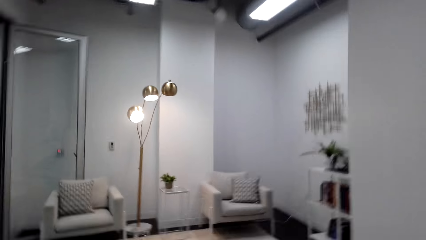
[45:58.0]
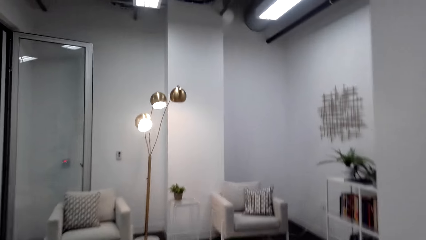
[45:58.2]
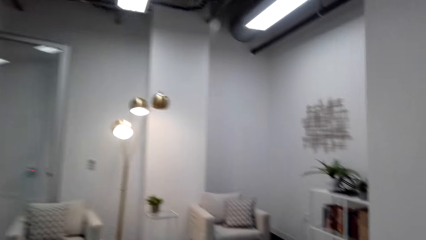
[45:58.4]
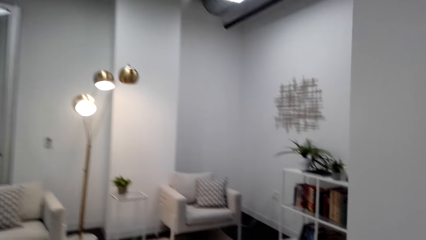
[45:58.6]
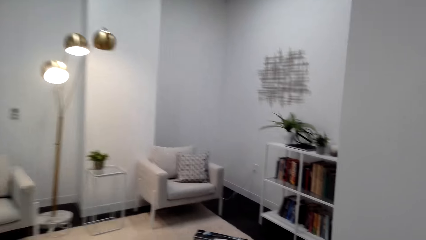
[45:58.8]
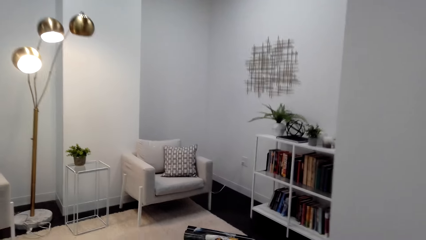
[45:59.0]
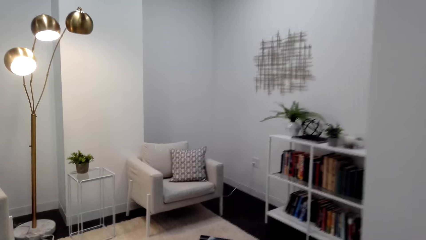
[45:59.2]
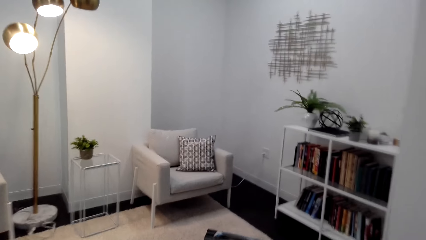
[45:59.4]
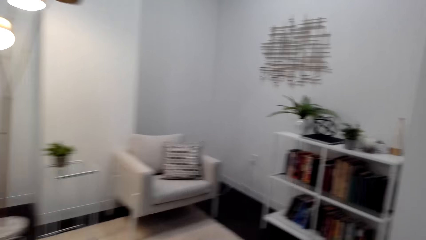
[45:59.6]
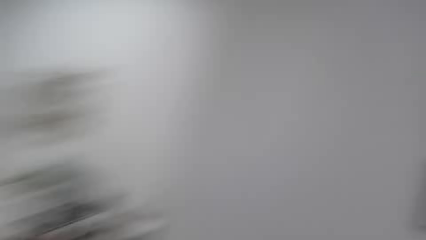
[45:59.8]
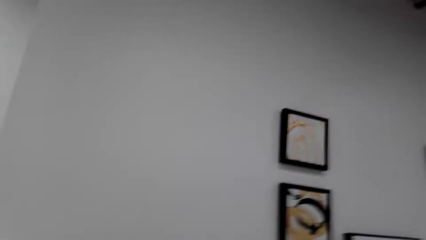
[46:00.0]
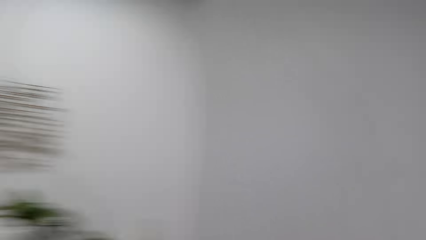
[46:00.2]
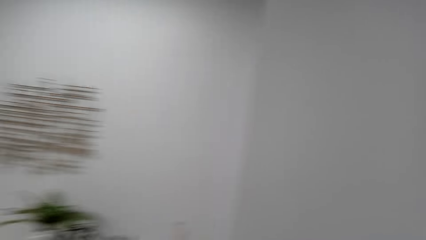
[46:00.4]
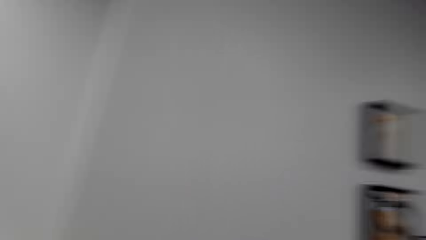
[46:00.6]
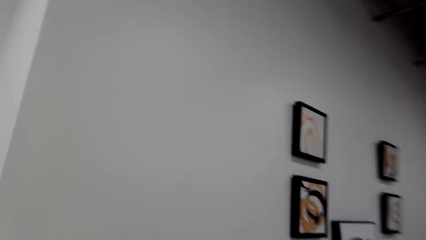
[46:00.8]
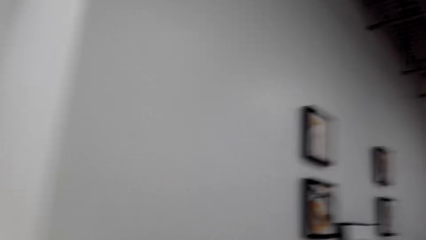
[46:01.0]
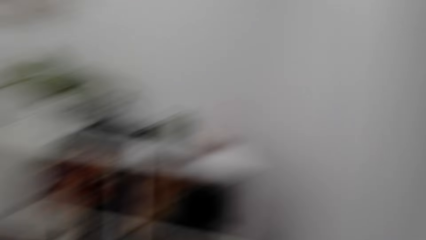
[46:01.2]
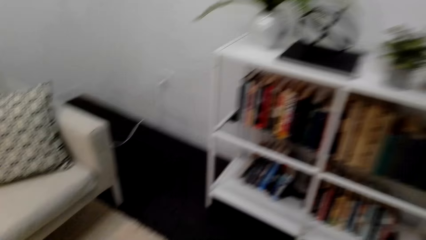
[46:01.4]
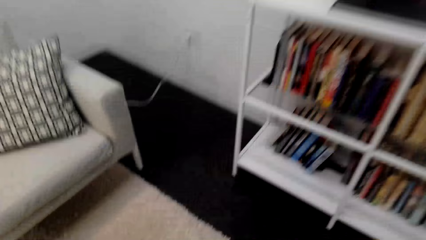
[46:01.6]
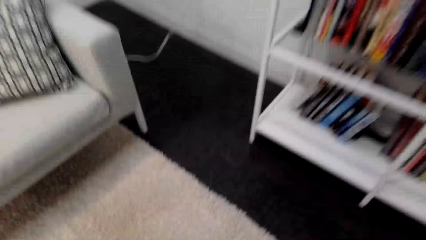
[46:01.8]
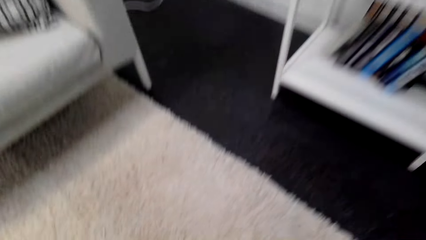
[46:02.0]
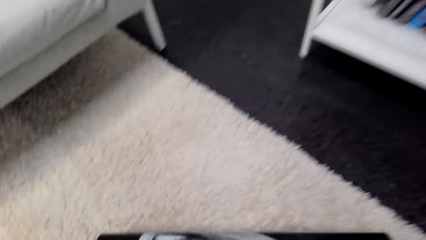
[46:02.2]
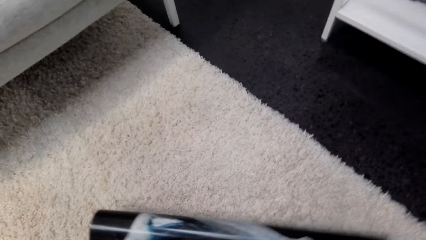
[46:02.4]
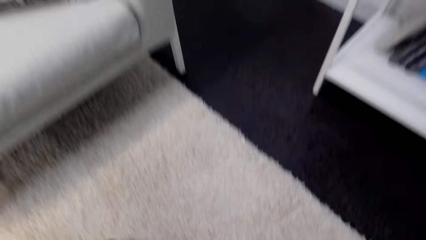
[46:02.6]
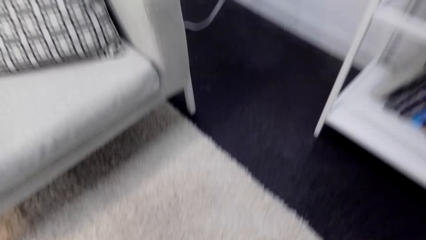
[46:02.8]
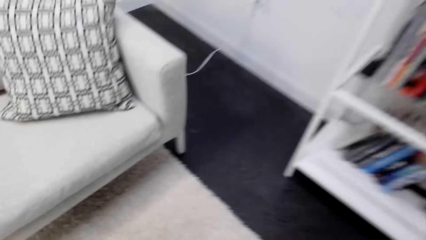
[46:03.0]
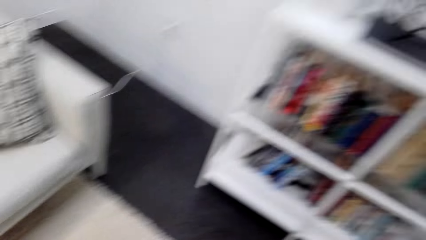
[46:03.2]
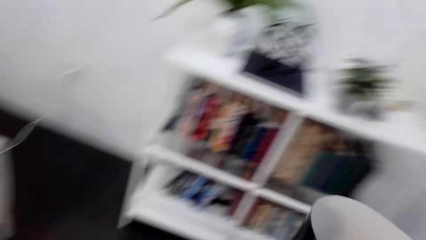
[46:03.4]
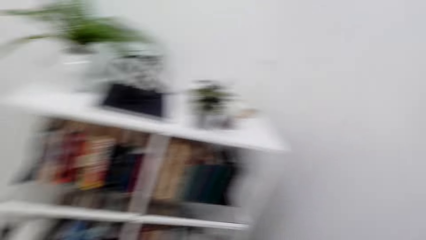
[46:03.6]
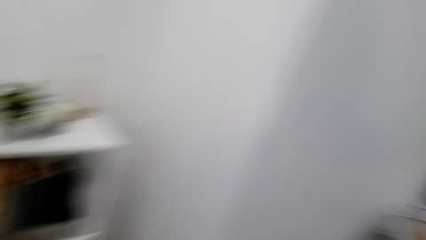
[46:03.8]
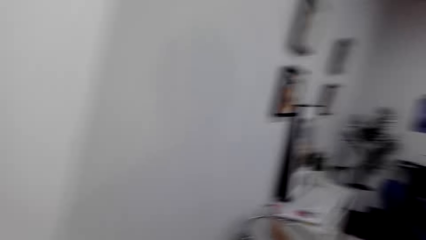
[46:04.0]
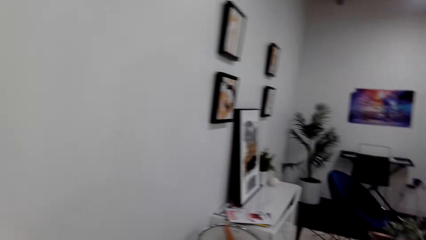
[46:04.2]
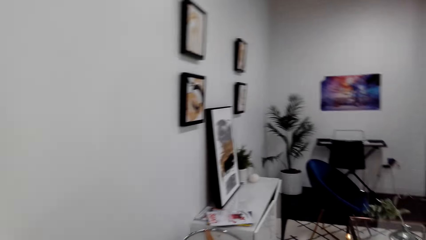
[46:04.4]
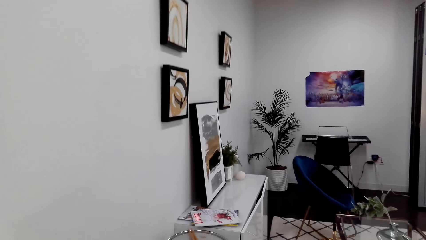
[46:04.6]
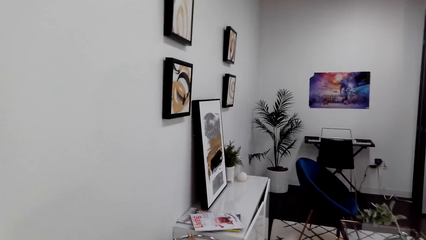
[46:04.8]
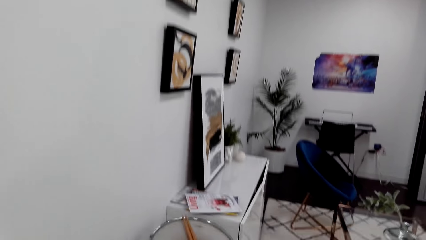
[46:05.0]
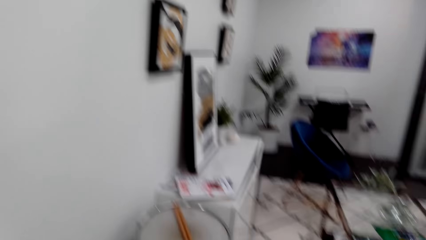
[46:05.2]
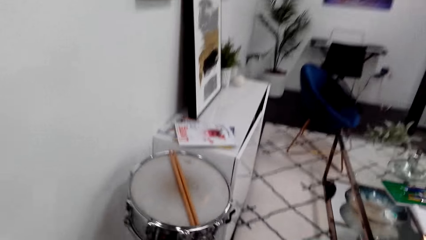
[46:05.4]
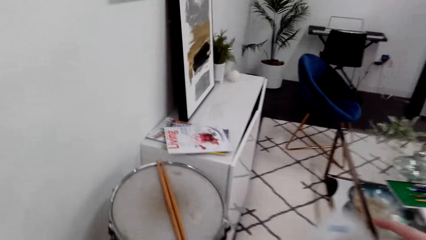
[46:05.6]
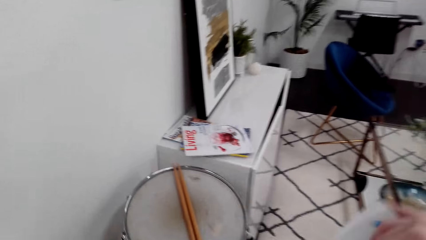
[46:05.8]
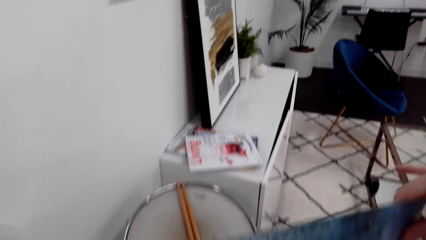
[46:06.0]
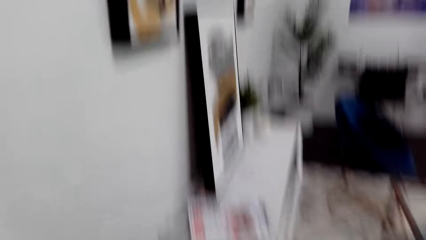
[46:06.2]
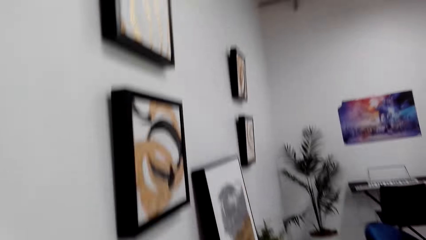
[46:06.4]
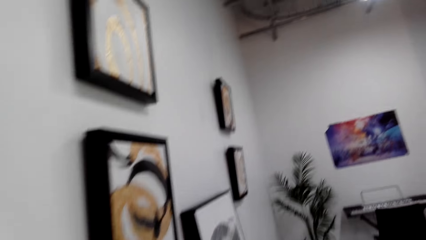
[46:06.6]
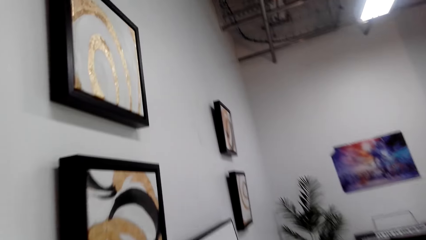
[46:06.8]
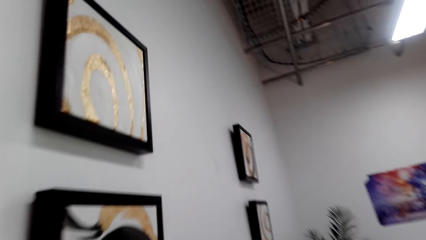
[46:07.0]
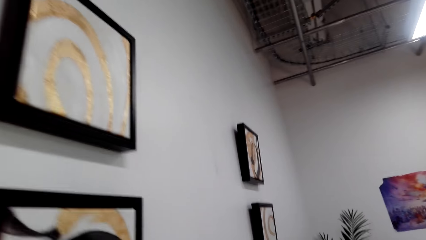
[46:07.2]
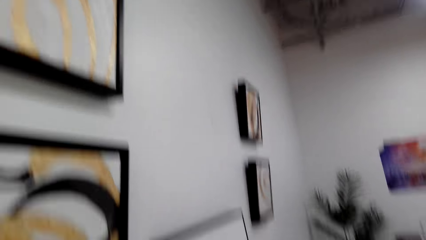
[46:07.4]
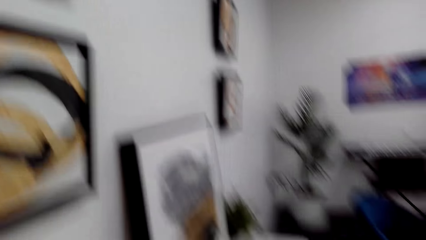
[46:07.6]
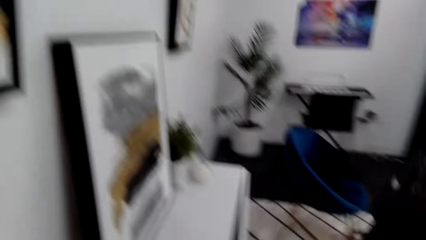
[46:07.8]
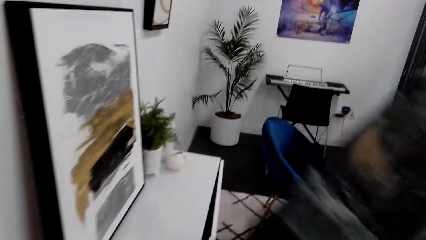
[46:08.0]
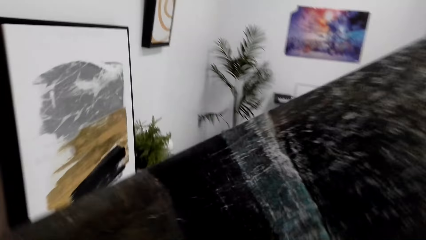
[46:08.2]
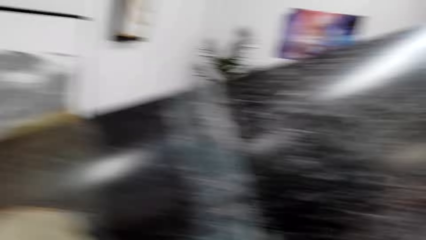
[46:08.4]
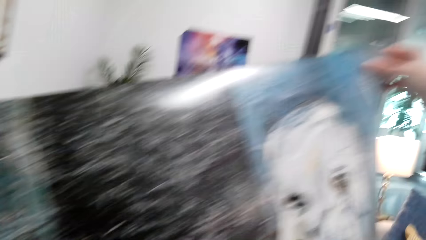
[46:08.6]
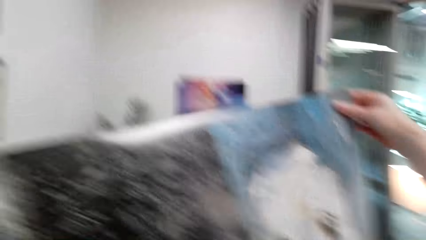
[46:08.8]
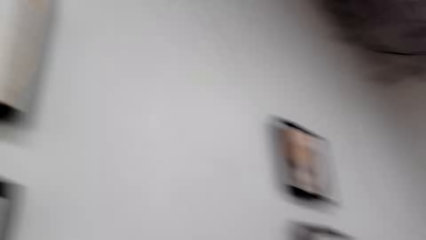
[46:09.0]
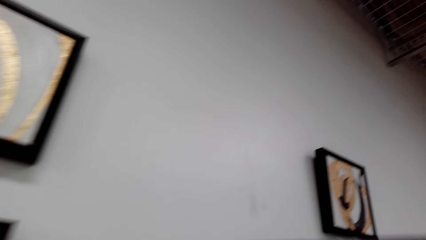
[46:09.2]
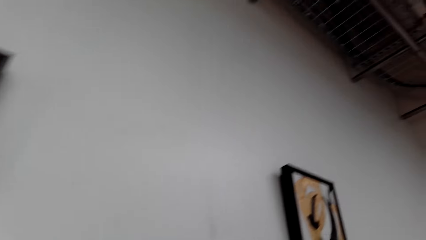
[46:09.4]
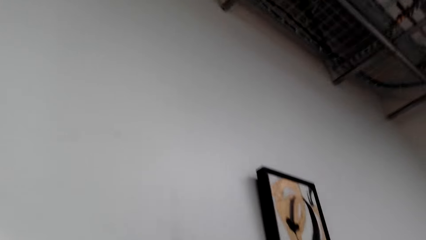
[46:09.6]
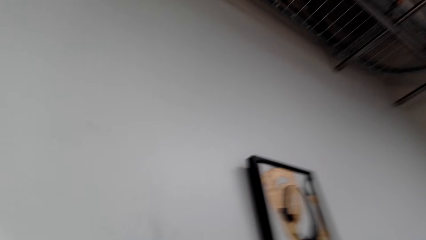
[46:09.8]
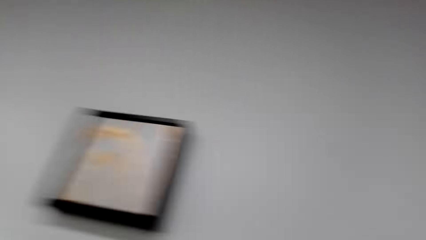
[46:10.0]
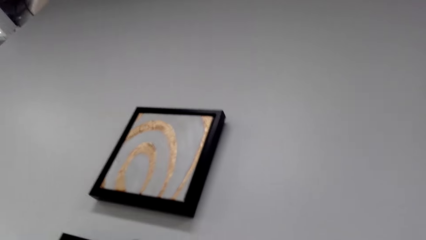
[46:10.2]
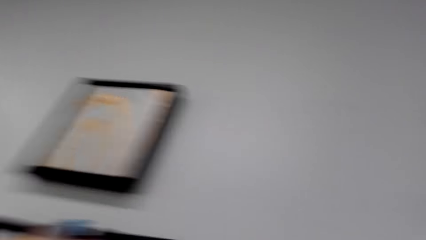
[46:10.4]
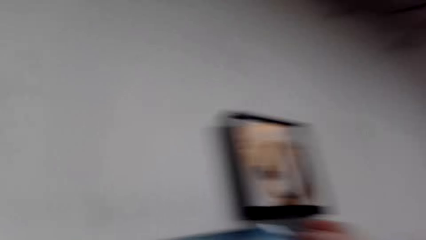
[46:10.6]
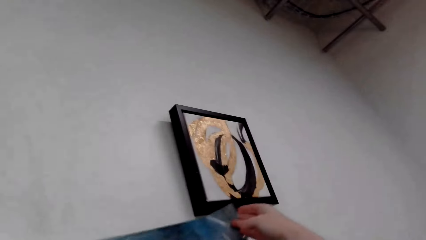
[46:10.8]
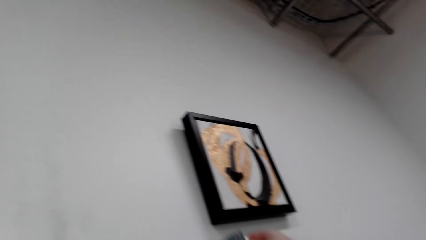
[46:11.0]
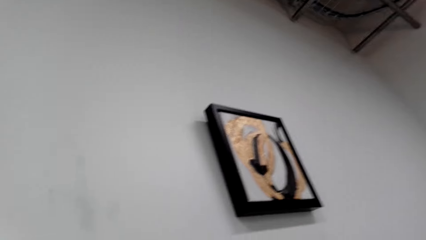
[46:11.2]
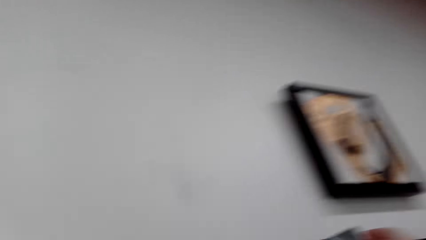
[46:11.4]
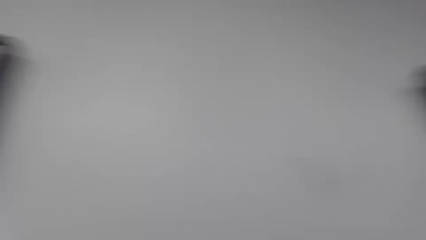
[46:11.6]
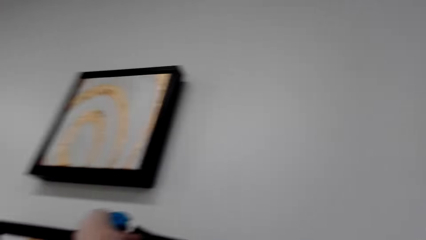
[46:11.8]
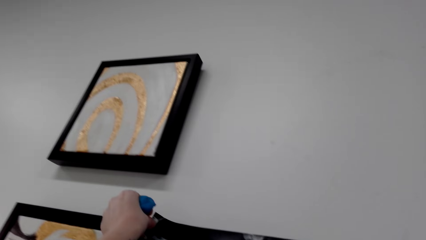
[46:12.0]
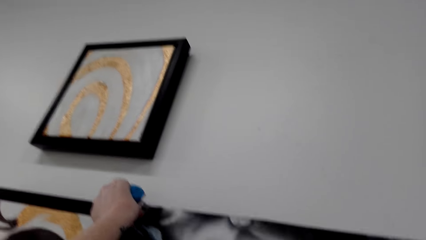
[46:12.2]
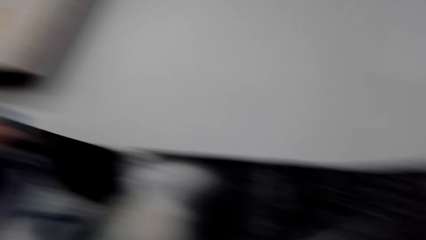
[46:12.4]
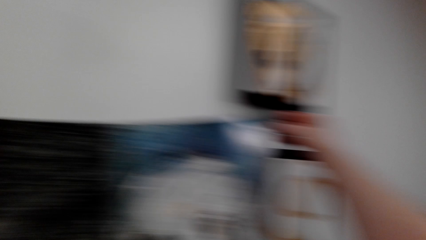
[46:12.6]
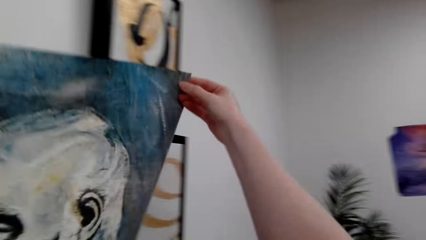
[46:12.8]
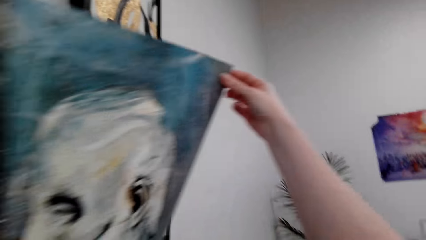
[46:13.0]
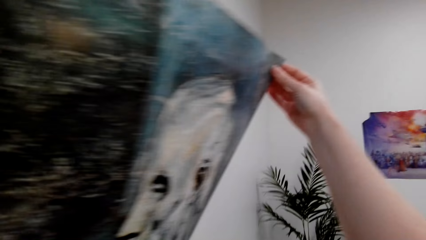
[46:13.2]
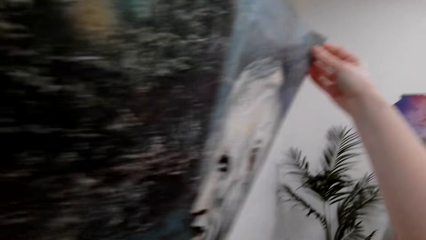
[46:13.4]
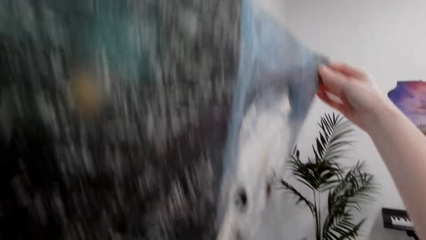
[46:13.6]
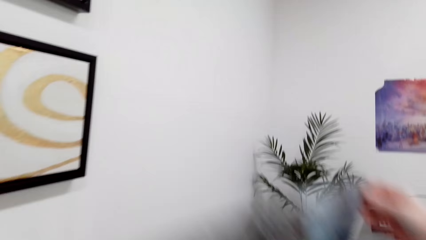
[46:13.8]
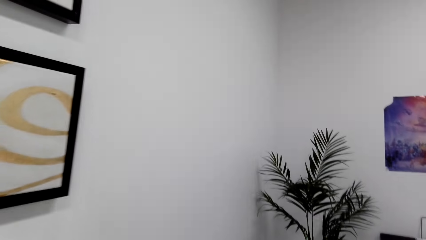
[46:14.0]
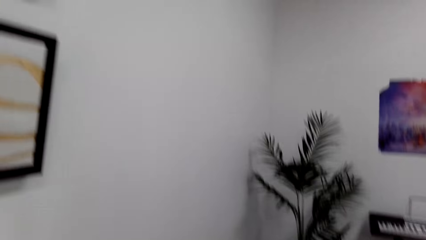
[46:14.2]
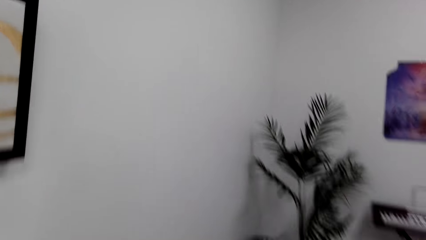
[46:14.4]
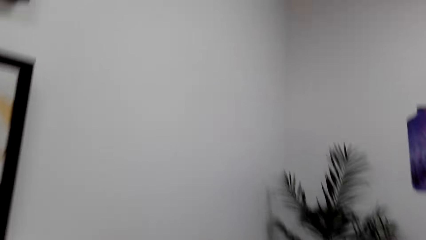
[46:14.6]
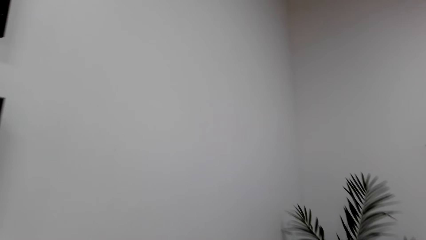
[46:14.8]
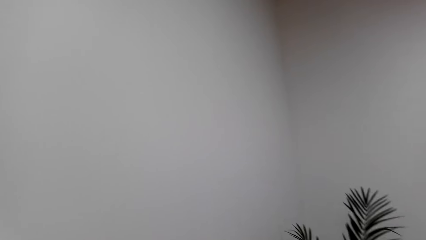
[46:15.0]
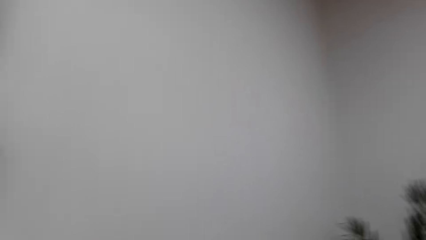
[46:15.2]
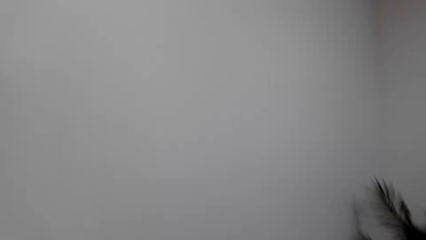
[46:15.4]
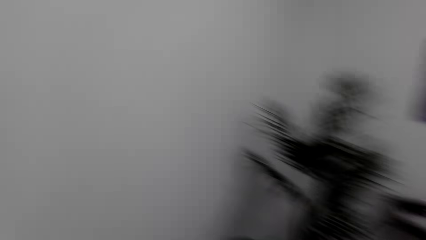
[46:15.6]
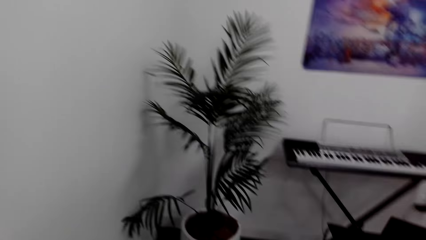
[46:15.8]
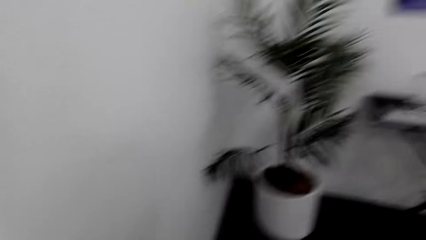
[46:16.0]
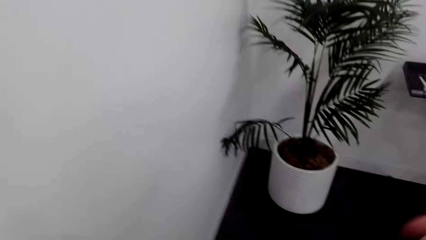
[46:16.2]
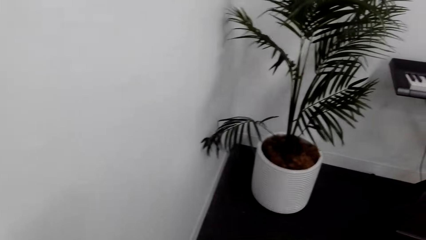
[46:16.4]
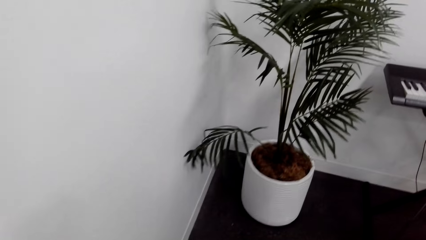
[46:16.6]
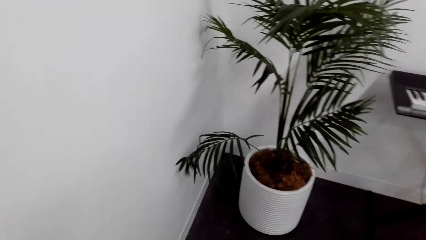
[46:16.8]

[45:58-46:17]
The camera wearer picks up a poster on the floor. They move around the room. They spread the poster. They move around the room.
